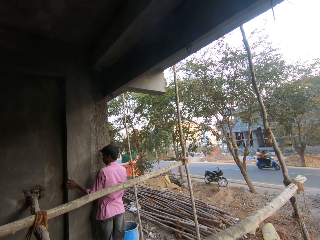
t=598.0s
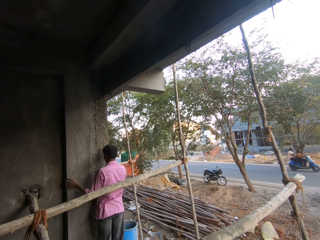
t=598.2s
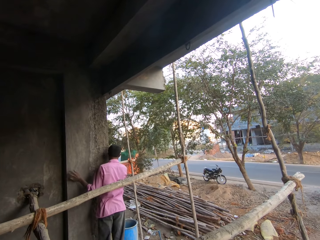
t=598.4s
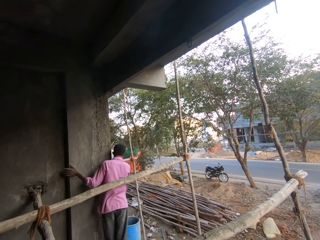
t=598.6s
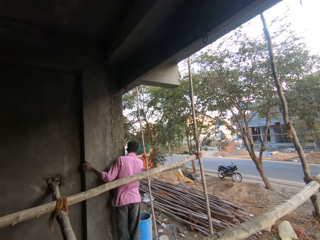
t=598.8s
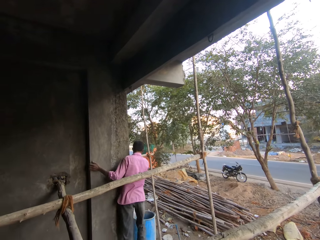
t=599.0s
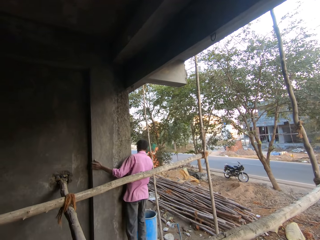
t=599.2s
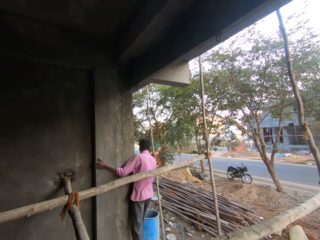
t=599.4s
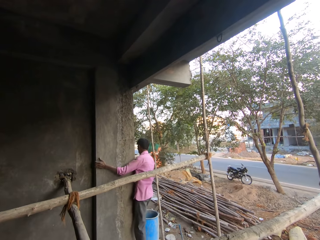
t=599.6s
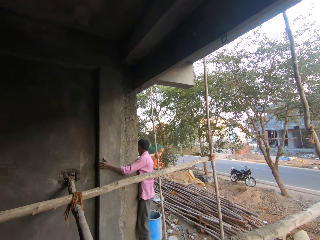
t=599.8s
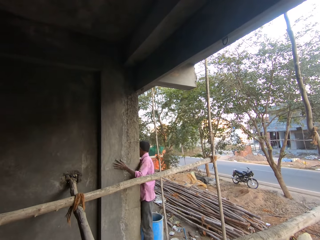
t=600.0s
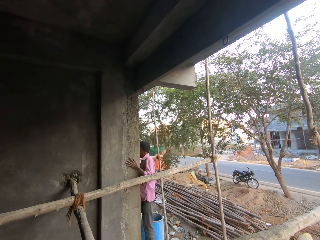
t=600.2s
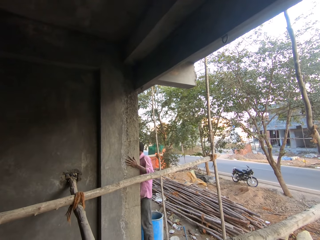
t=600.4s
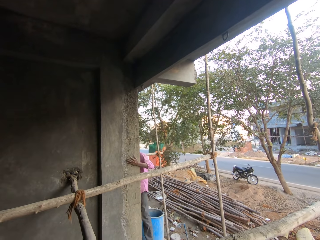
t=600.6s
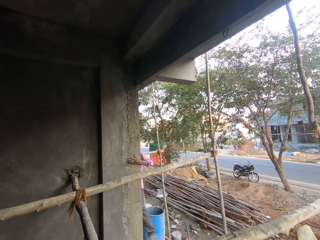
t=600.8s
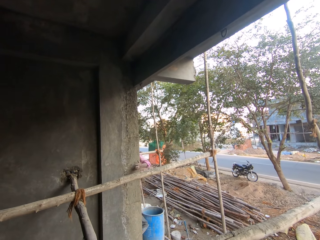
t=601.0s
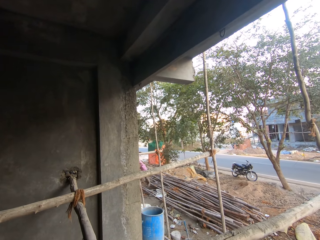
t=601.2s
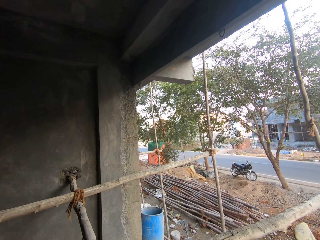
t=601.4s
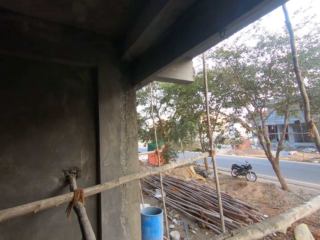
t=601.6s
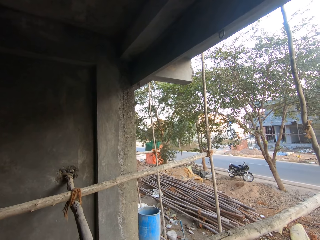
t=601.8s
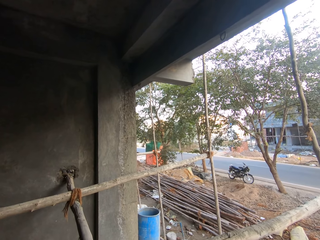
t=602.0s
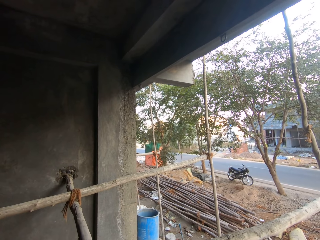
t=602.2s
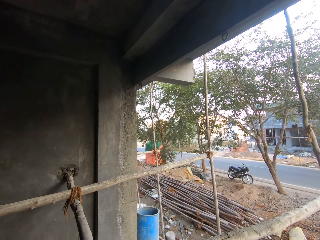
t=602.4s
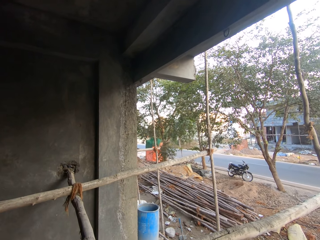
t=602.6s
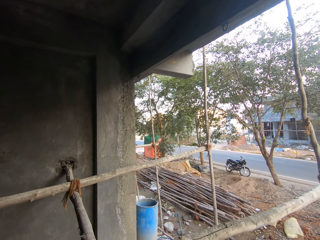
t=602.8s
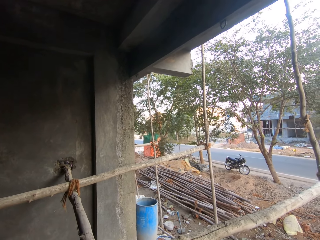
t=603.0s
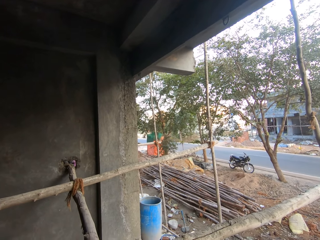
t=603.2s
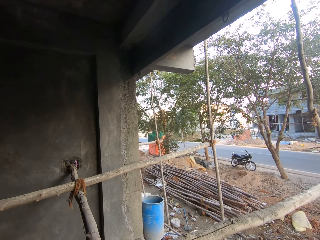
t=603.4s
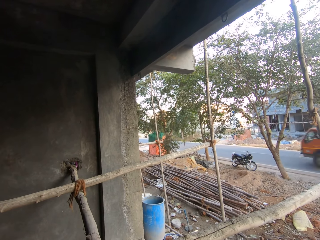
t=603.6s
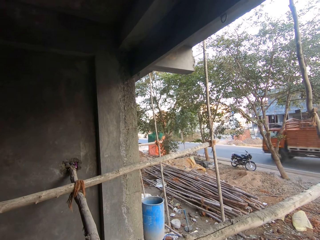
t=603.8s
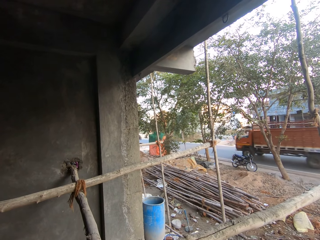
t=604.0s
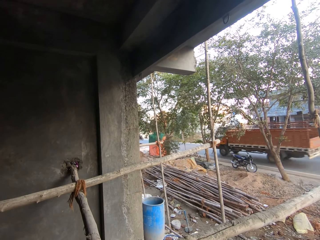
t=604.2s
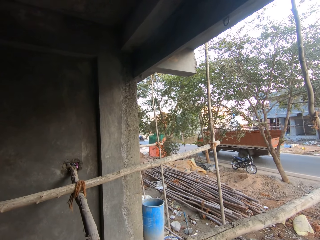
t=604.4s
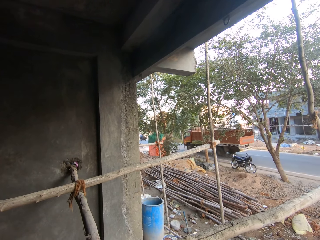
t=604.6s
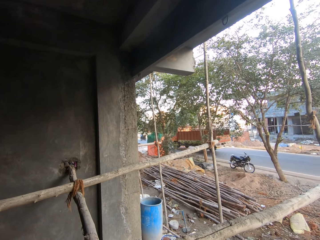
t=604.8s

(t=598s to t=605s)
The man walks out of the building.

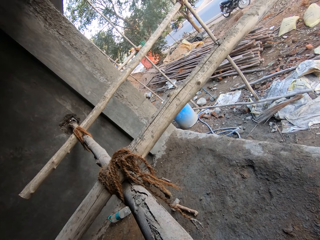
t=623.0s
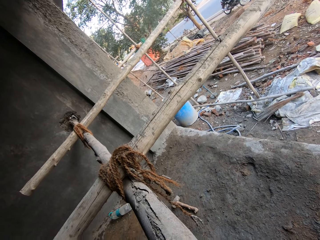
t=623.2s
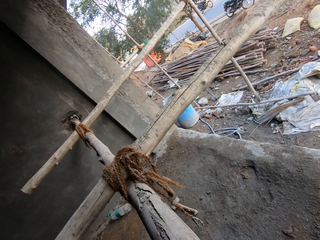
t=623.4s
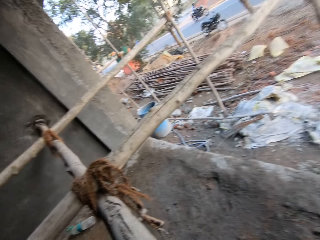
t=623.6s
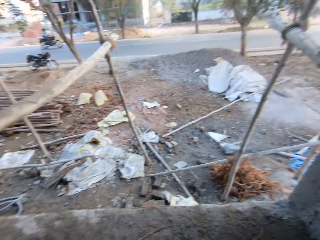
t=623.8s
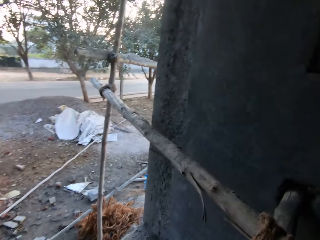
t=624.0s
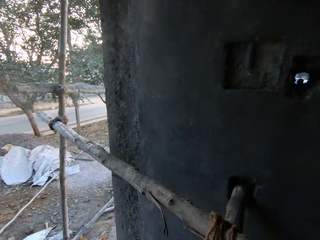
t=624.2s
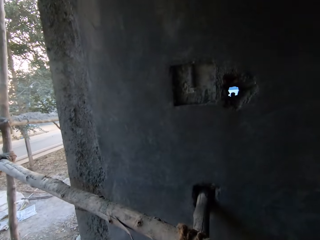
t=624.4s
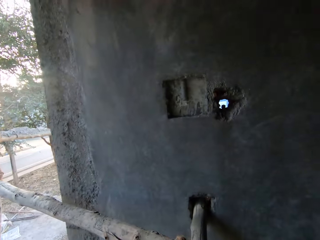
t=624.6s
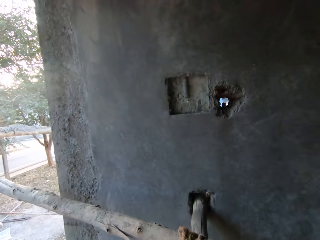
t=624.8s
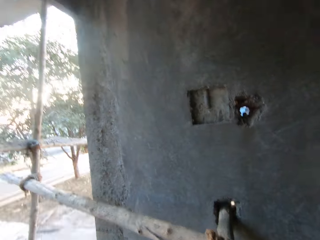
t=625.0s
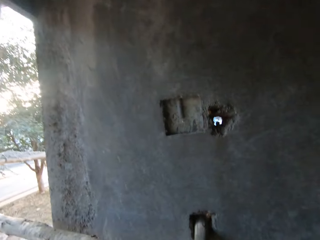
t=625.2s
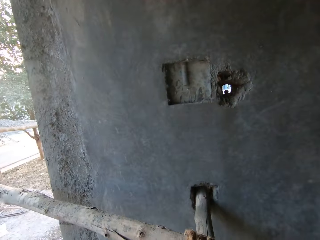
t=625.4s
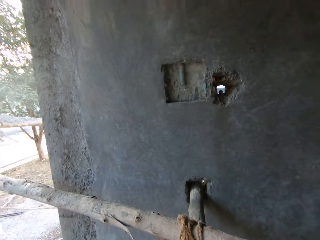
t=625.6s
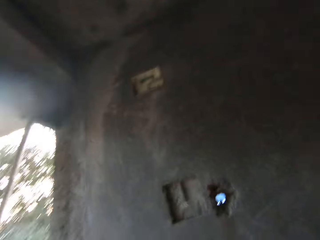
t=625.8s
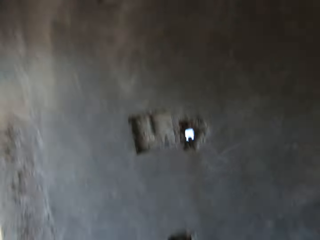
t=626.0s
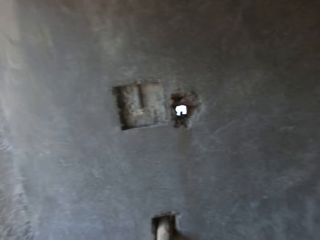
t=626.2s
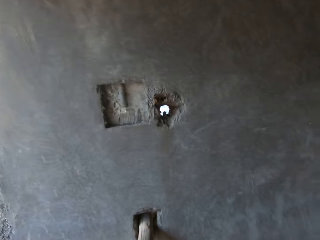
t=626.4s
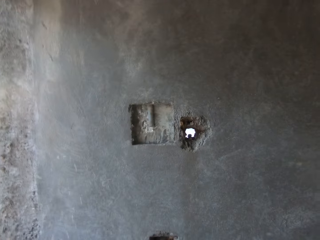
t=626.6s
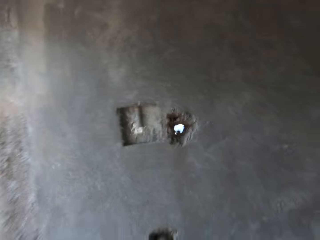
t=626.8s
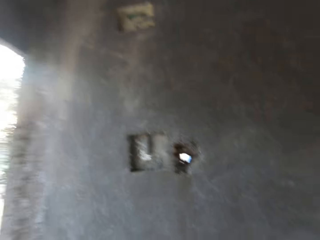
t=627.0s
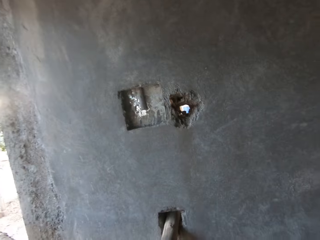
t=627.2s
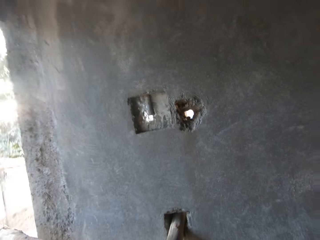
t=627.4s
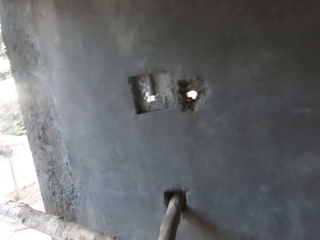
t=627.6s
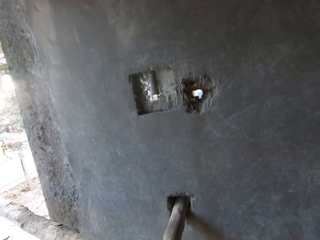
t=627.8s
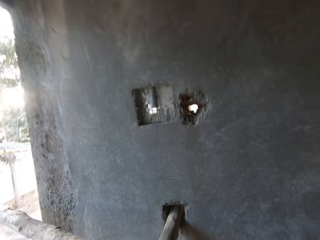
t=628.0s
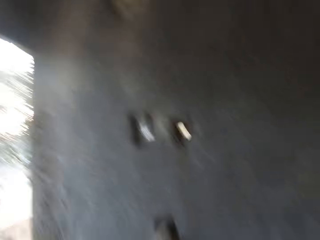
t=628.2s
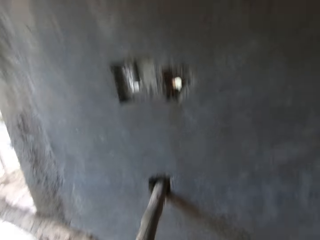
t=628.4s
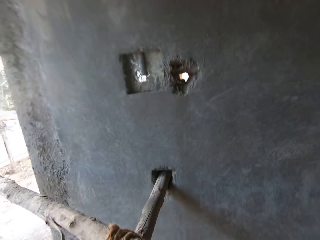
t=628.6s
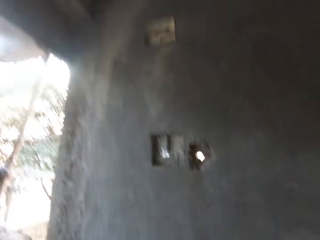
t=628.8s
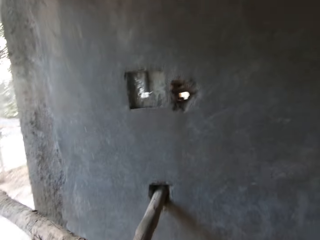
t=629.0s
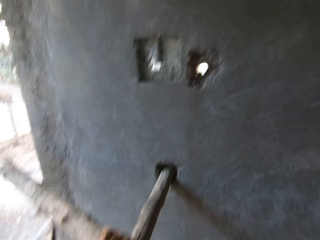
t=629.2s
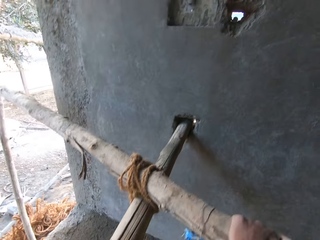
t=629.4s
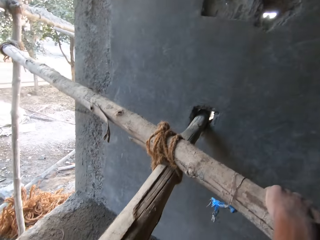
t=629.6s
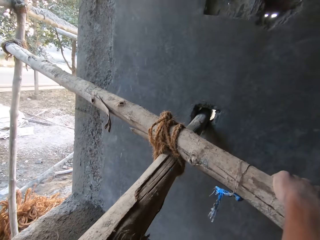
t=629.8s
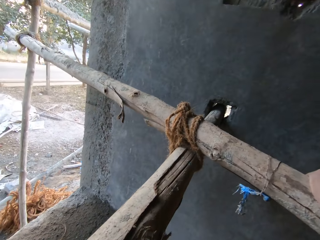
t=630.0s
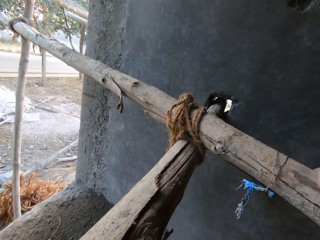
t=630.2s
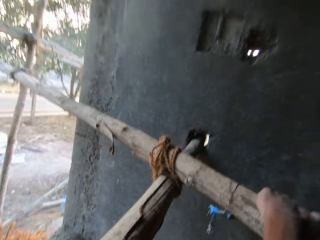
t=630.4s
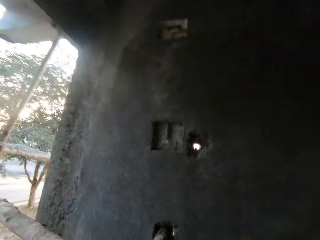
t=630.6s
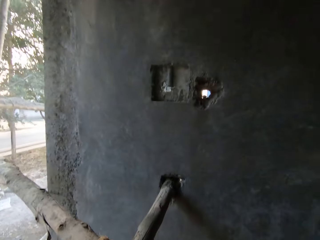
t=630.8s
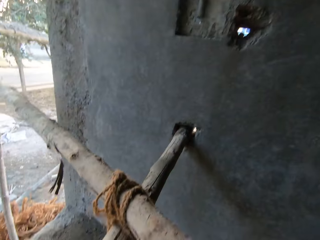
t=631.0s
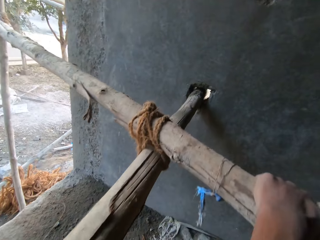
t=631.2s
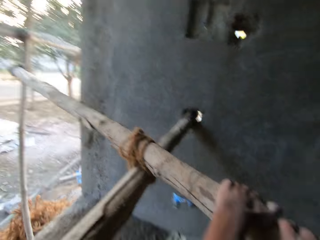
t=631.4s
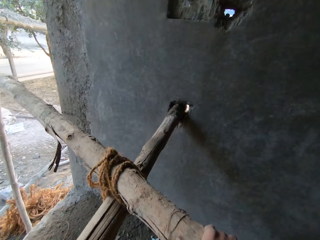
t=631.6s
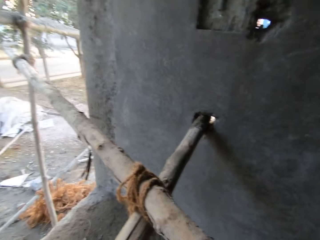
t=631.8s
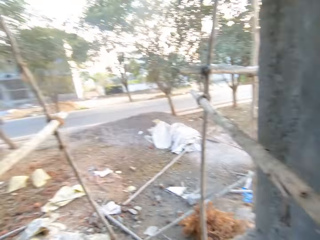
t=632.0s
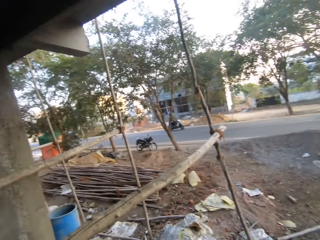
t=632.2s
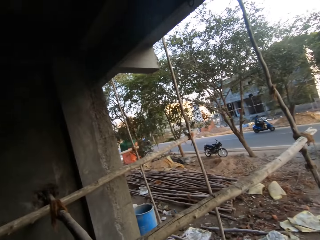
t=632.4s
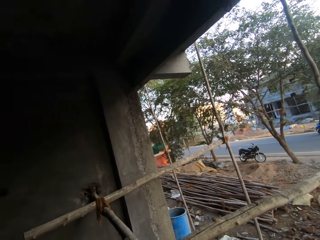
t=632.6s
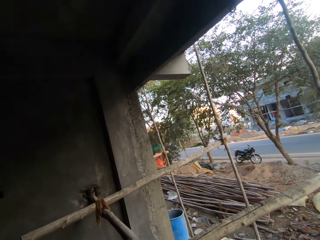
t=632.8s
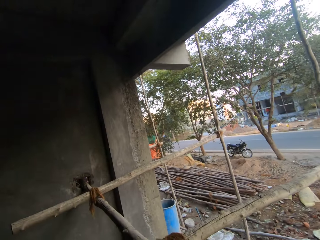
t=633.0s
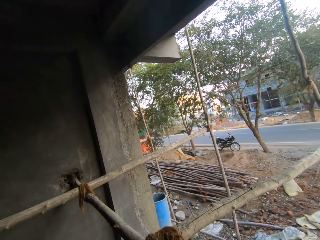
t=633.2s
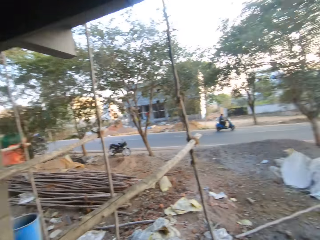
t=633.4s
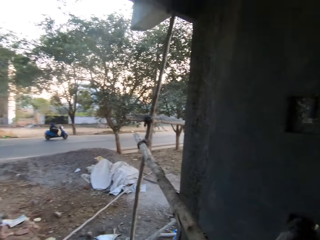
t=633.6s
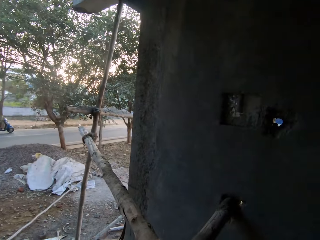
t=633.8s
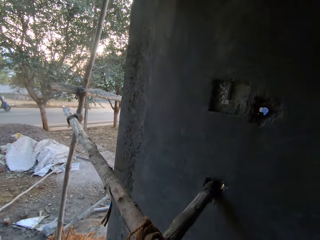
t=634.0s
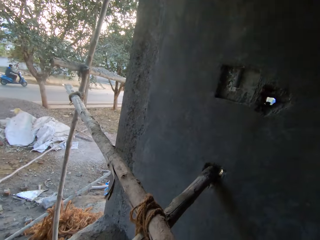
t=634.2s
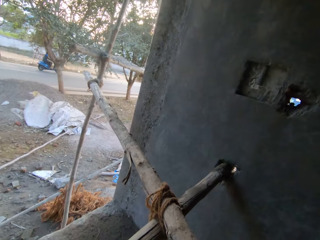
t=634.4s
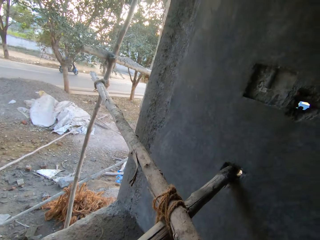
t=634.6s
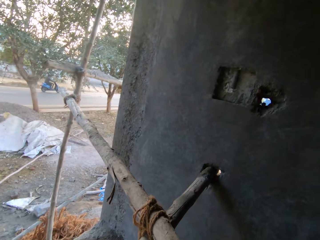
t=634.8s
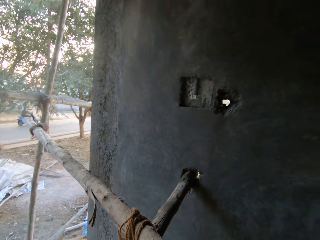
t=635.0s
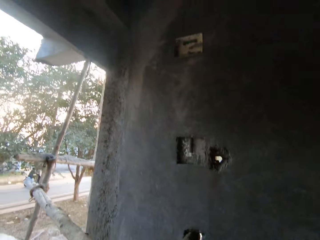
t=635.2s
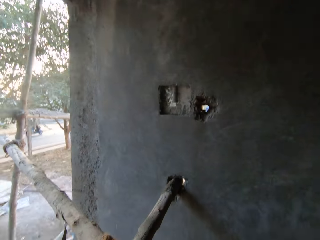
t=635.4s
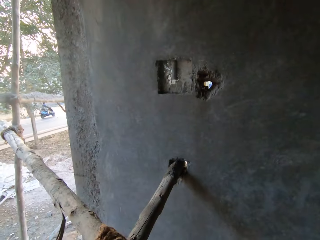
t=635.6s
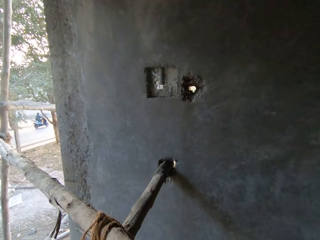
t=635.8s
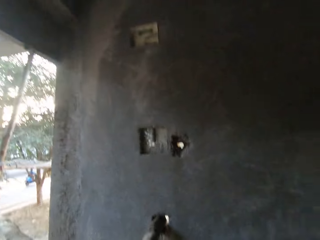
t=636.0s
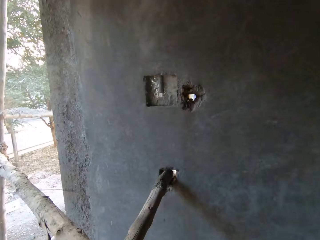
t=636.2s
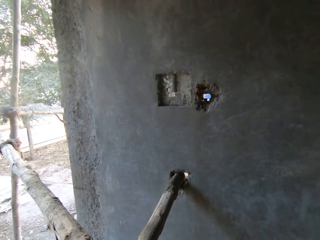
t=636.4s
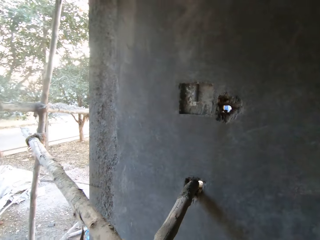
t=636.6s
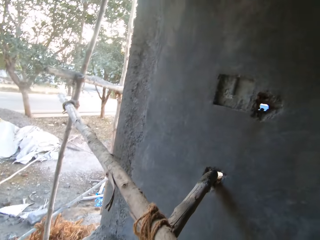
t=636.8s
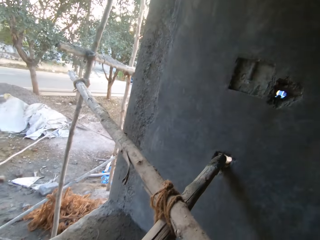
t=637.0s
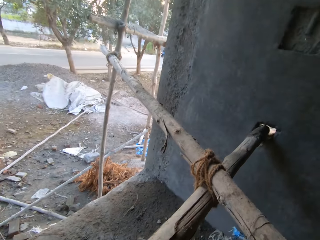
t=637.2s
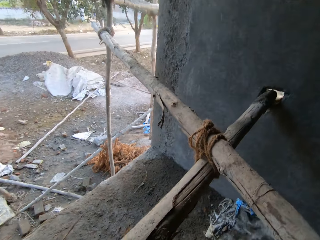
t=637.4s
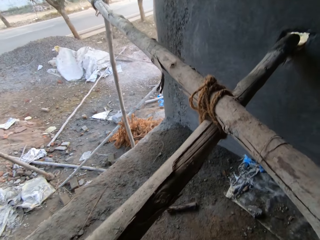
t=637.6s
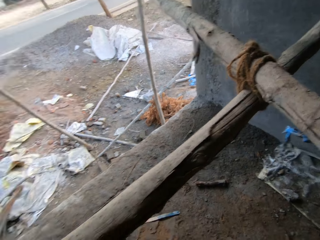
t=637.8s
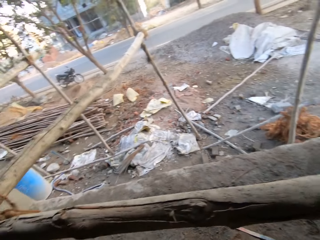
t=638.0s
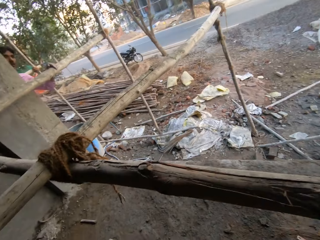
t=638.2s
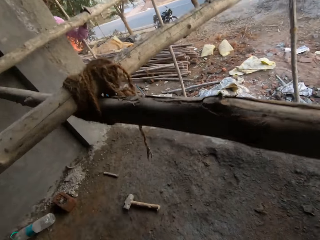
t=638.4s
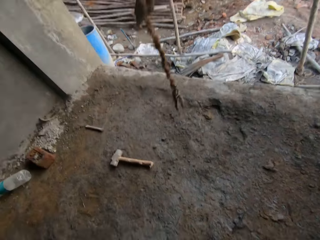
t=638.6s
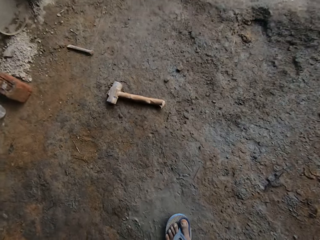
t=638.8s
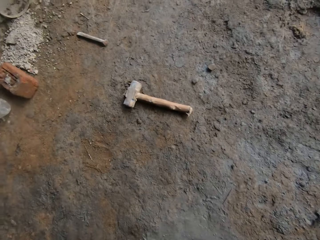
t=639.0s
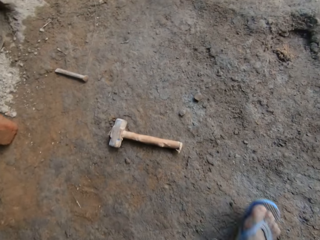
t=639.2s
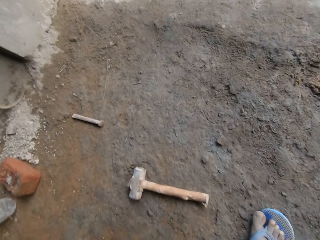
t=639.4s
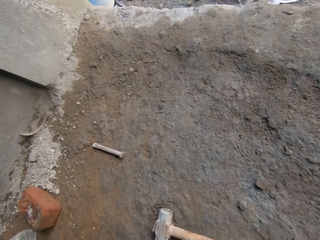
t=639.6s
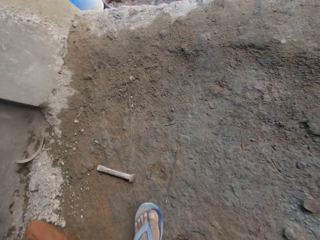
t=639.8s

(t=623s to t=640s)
The camera wearer pulls a wood wall stand in the site building. He holds a bamboo stick with his left hand. He holds the bamboo stick with both hands. He walks in the site building.
